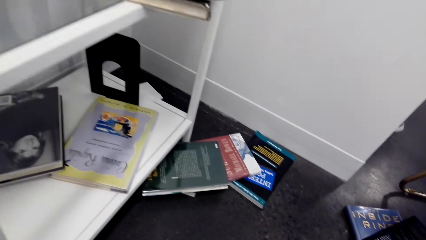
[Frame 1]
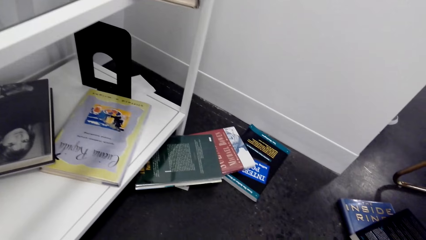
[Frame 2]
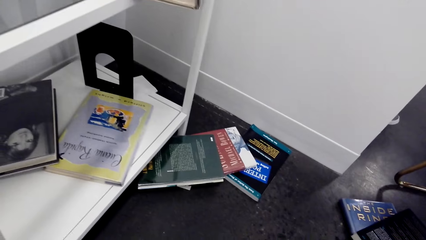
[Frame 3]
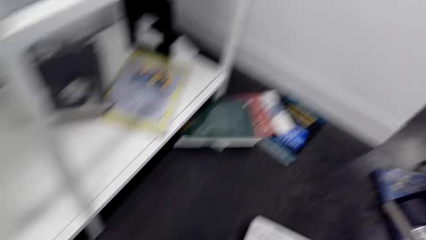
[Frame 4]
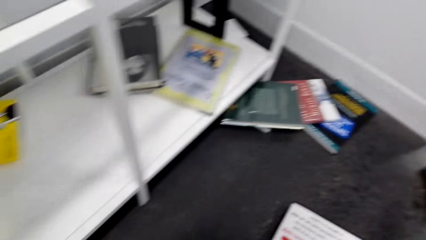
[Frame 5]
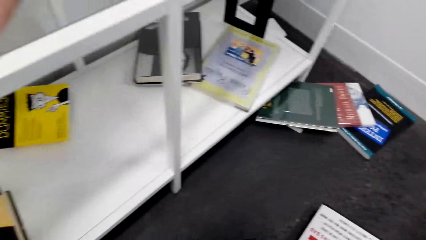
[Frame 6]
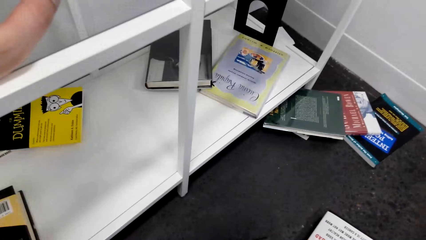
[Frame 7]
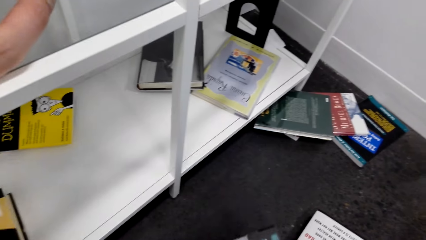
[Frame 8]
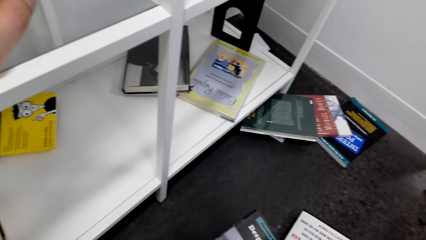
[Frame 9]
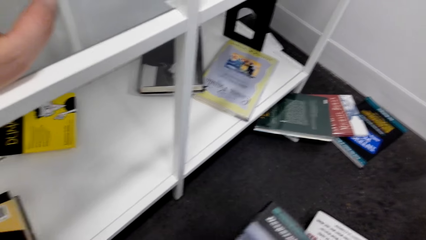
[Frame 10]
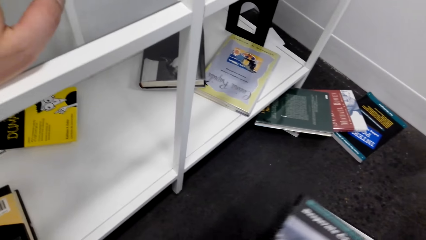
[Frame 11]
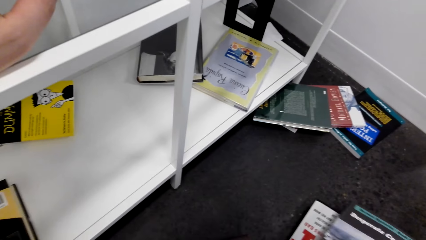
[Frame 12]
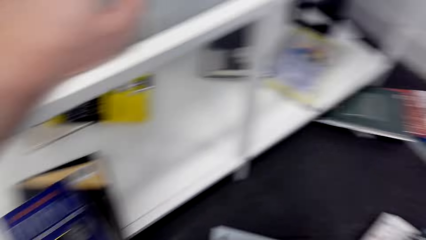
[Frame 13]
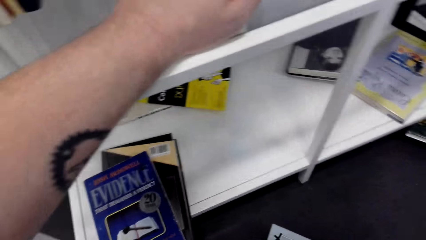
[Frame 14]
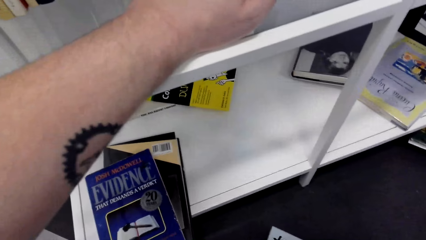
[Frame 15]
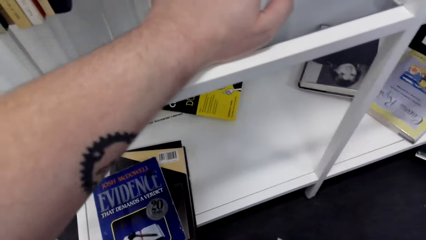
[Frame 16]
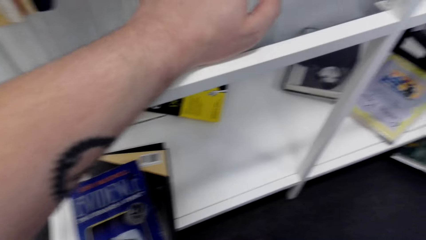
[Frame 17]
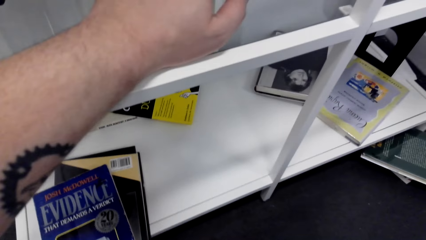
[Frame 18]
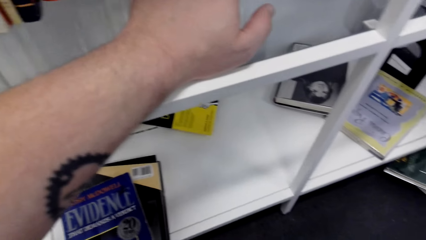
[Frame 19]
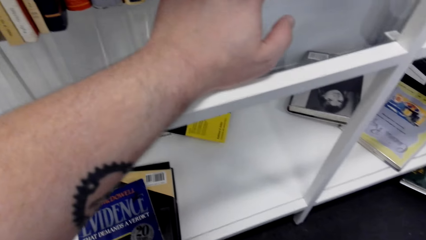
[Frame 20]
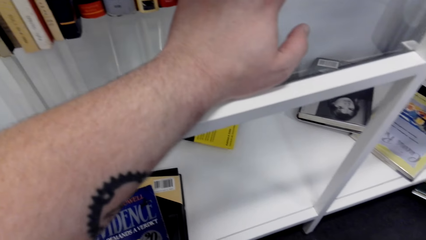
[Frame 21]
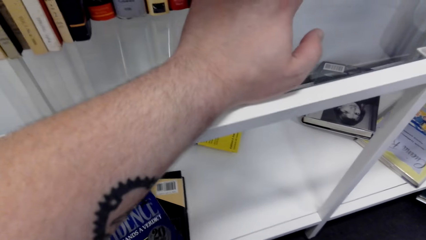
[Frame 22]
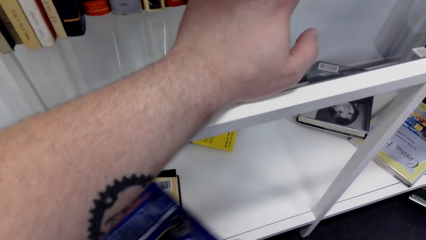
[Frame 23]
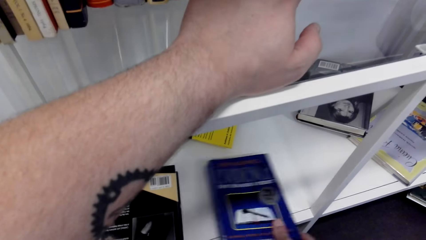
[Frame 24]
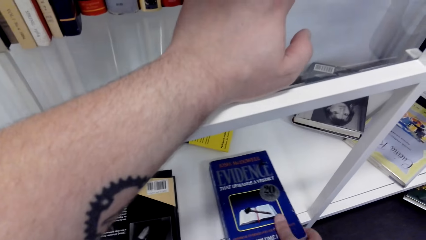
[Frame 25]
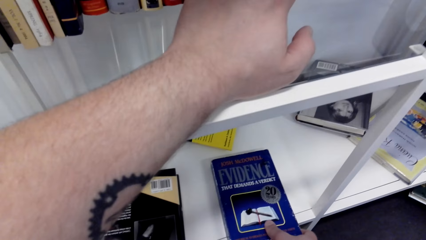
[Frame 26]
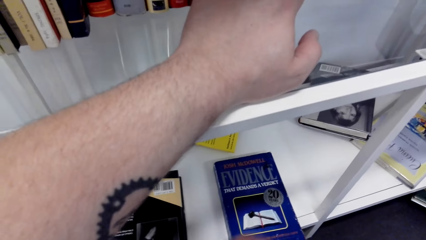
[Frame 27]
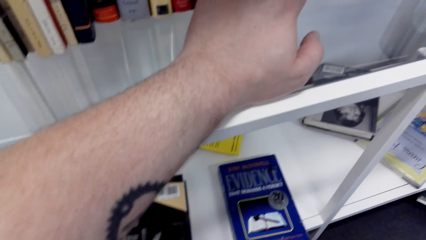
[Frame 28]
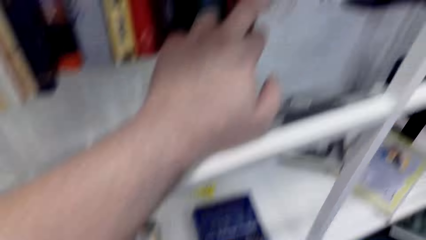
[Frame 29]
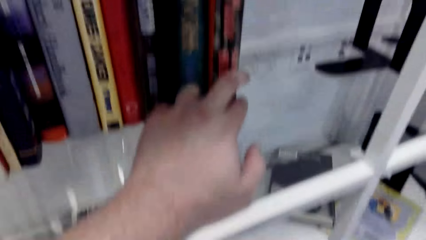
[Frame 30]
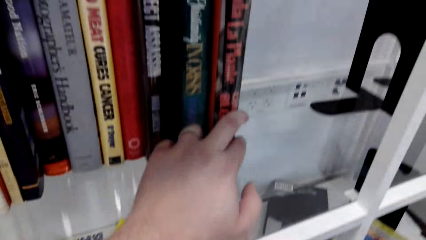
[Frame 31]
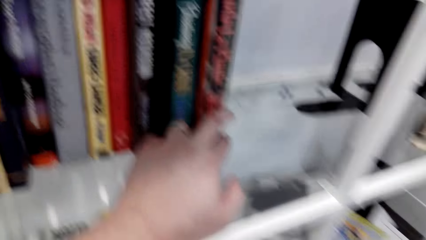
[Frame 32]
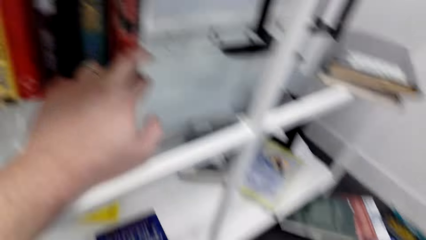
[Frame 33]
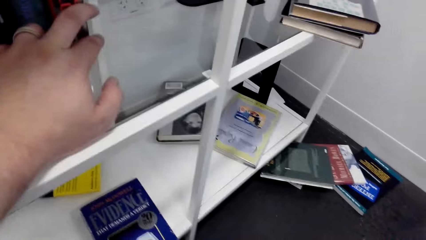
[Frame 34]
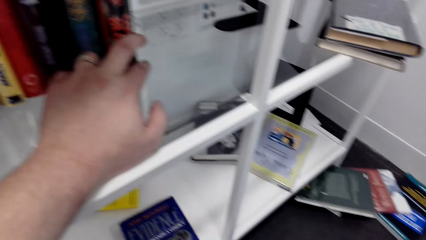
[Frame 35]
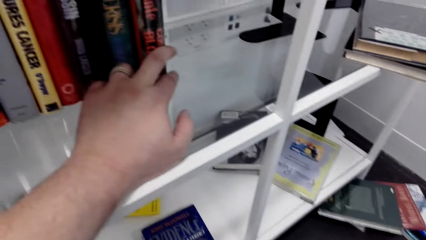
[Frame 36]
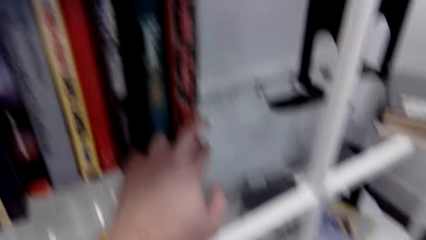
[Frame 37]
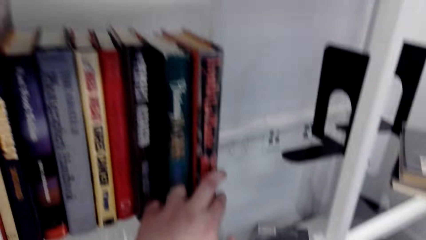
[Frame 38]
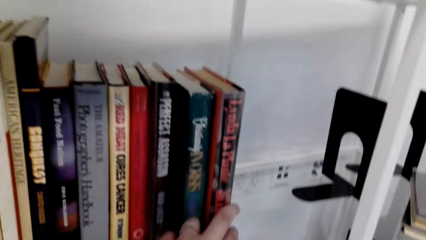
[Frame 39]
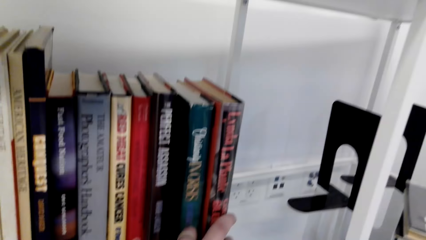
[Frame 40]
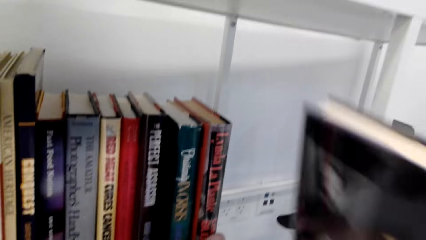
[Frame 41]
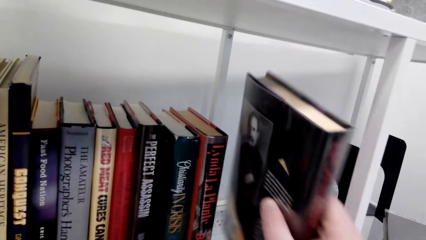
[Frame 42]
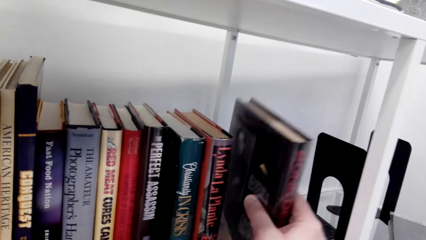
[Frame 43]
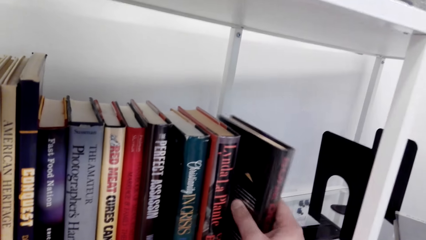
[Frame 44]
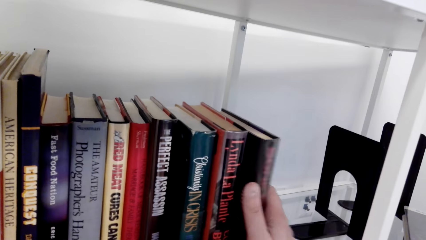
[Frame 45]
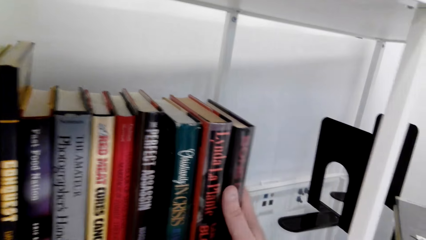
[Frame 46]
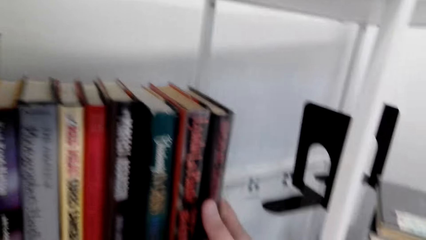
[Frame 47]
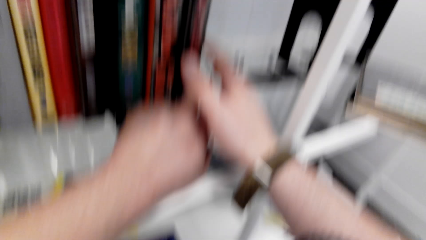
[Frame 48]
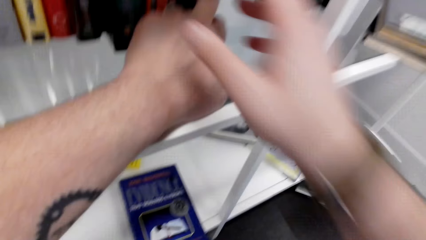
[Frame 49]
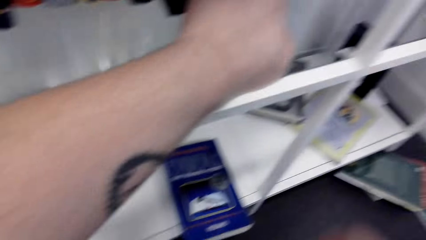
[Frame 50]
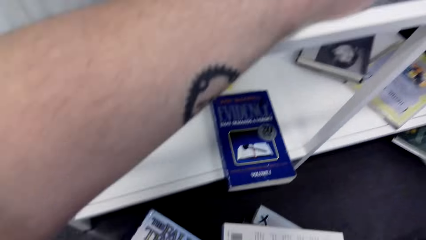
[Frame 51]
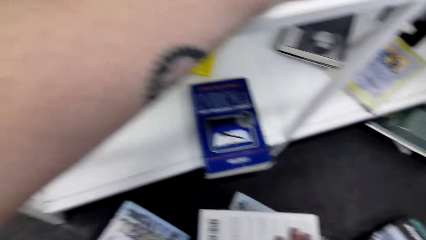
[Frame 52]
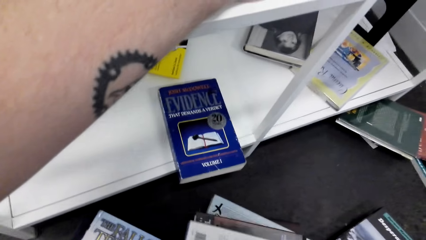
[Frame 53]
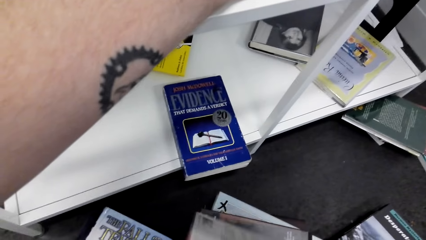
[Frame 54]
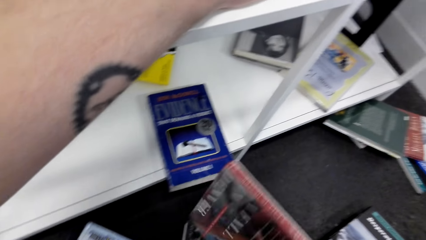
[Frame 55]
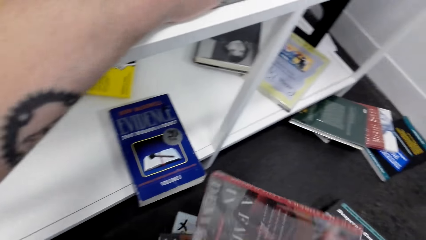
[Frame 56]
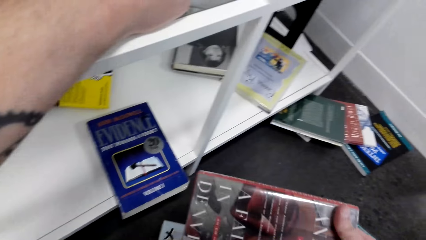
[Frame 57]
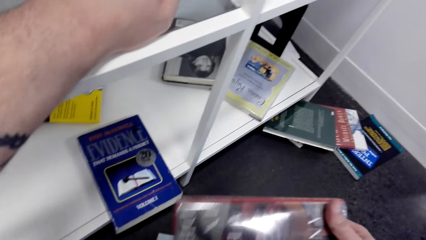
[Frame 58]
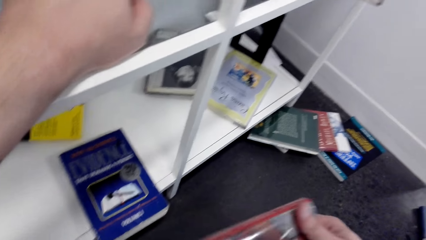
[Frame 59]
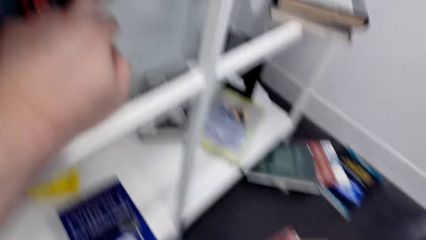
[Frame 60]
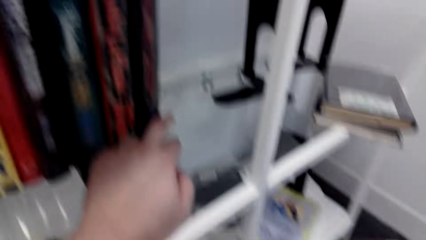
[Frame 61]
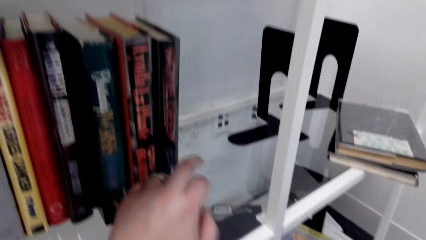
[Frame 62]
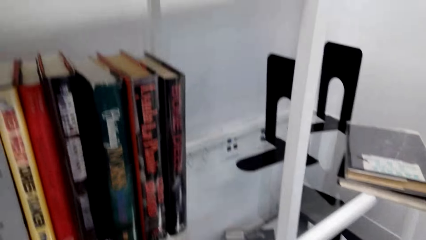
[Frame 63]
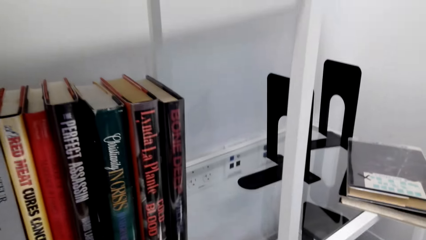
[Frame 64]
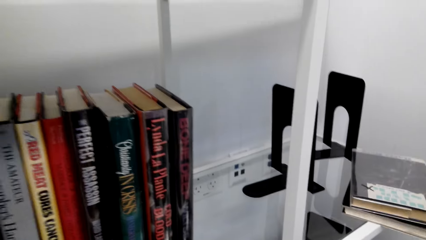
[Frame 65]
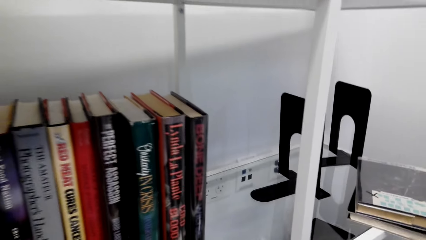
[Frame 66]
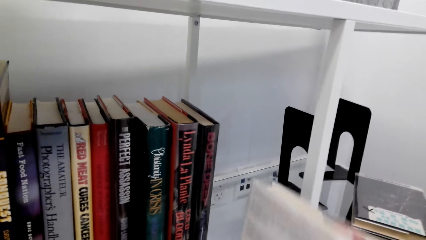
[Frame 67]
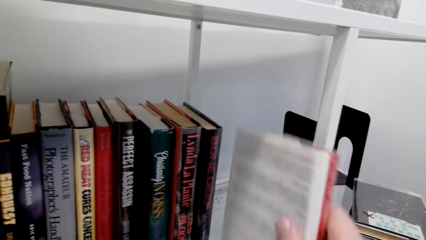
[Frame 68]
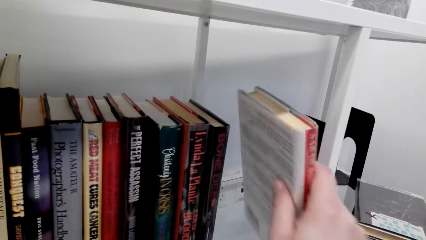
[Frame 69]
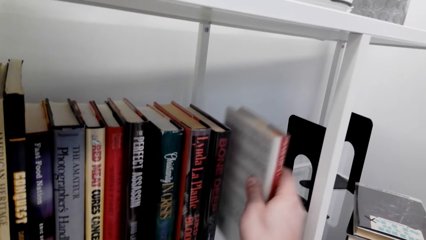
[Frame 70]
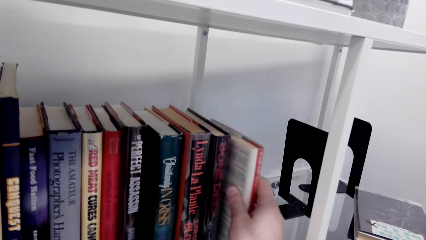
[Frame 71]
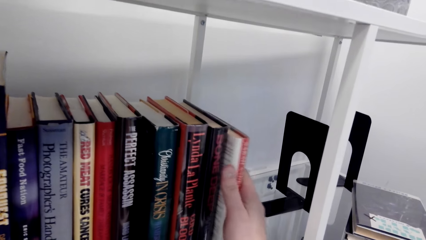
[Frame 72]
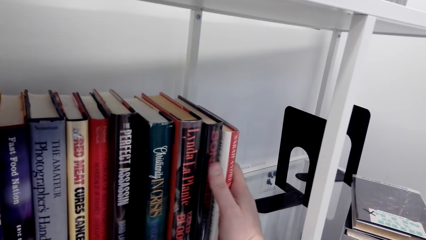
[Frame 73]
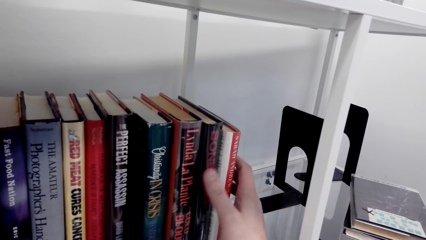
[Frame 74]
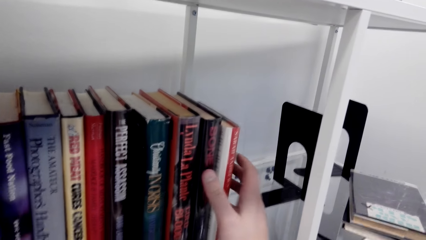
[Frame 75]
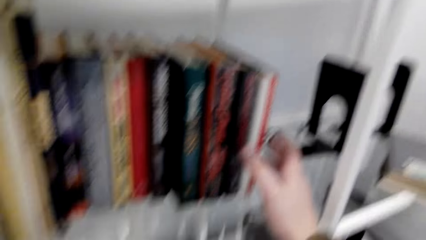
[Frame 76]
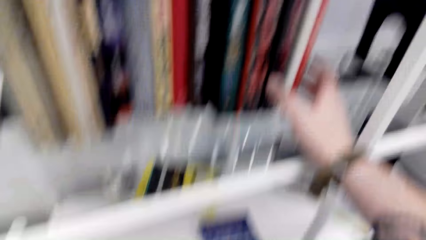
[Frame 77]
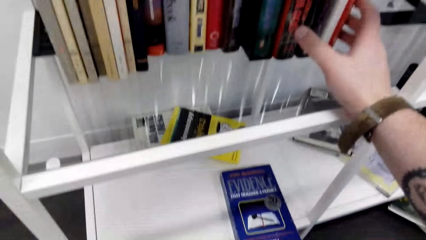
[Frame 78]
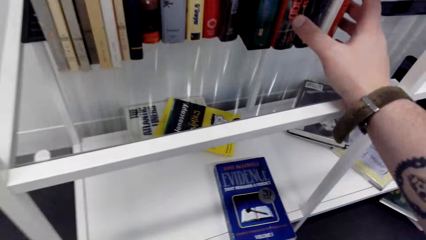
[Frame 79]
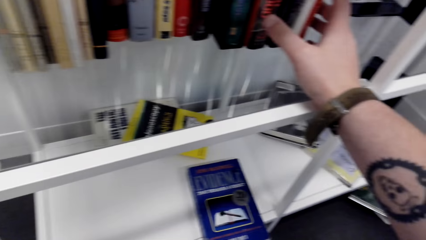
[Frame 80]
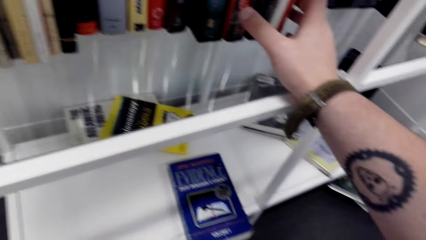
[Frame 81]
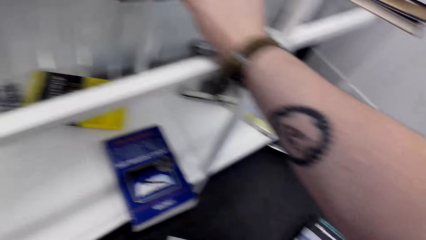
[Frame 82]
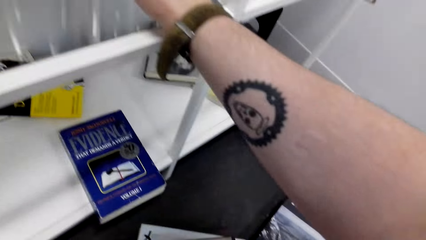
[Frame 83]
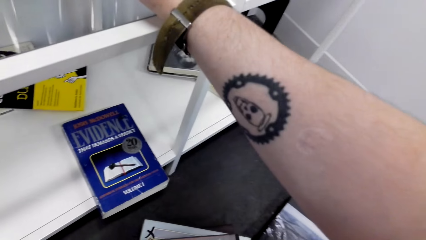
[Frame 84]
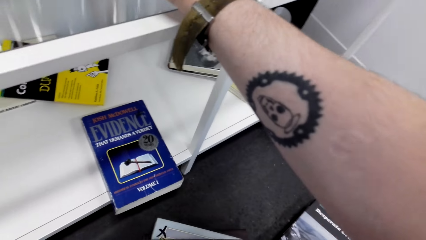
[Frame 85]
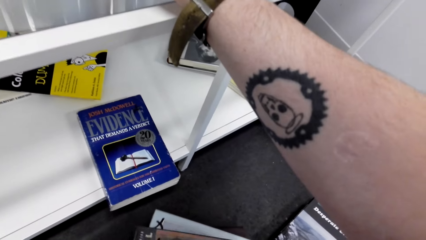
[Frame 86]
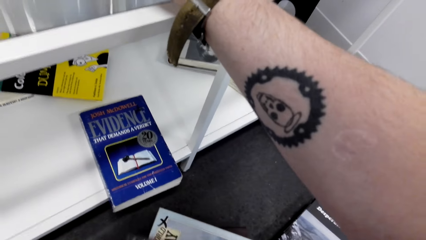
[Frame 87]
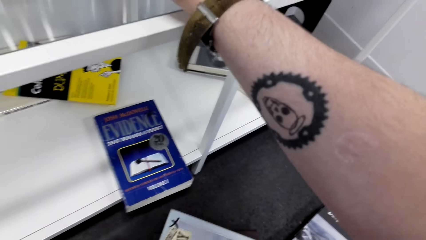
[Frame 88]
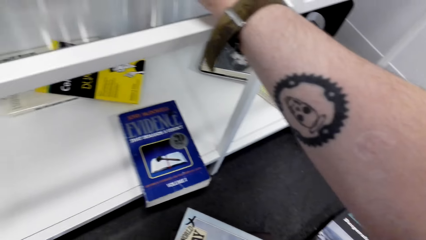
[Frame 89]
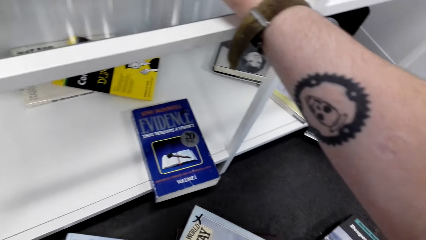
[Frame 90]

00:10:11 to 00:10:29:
The camera wearer grabs a book. They look for a book on the floor. They put the book on the shelf. They pick a book from the shelf. They put the book on the shelf. They pick a book from the floor. They put the book on the shelf.
